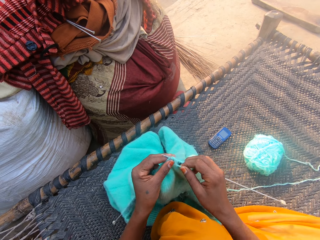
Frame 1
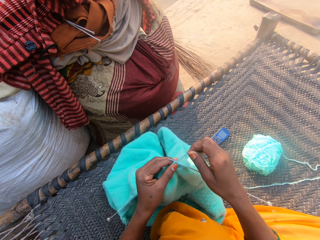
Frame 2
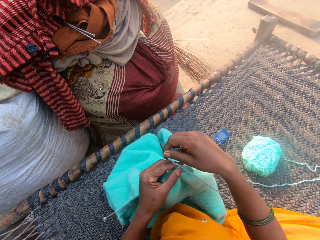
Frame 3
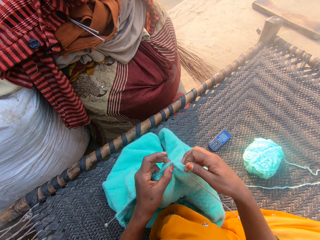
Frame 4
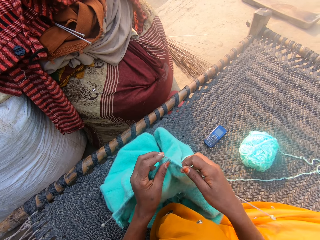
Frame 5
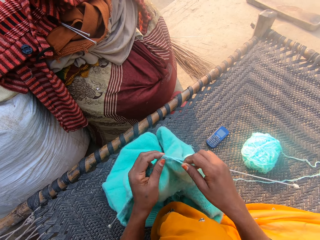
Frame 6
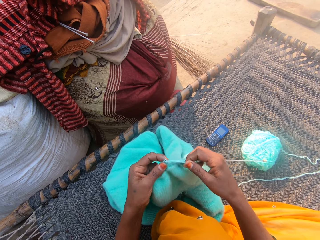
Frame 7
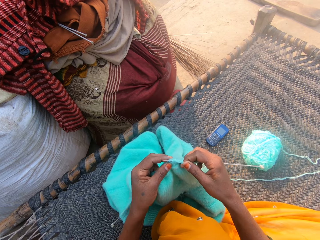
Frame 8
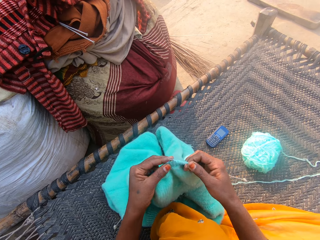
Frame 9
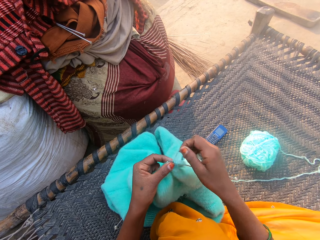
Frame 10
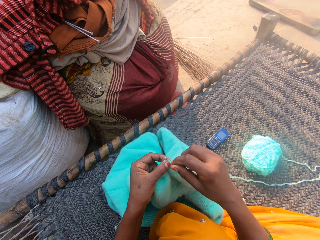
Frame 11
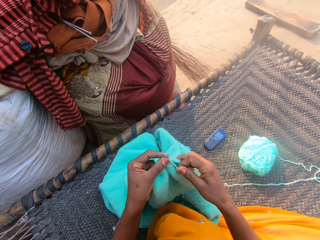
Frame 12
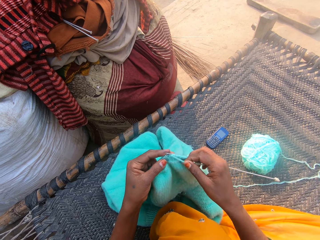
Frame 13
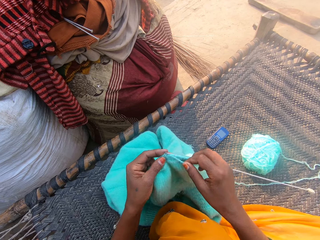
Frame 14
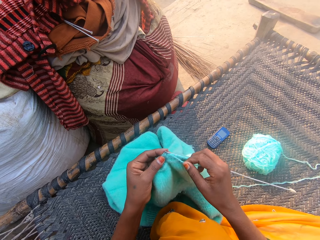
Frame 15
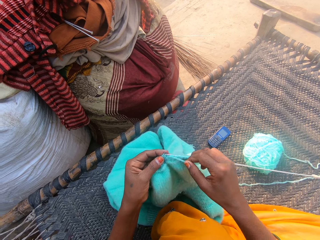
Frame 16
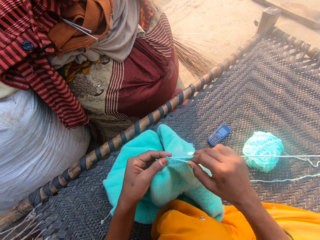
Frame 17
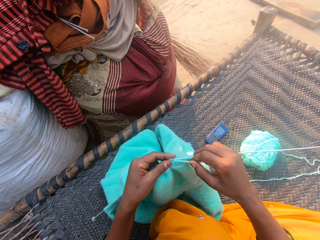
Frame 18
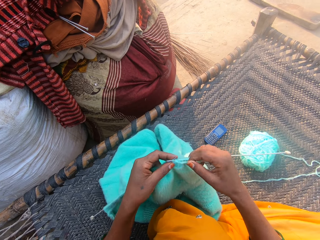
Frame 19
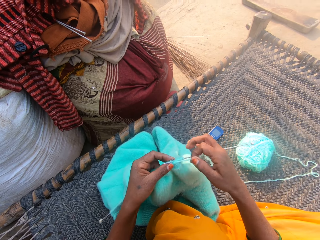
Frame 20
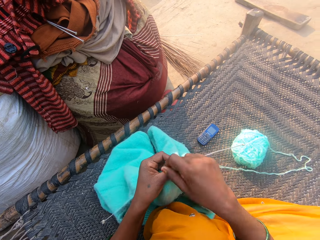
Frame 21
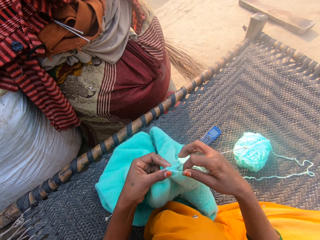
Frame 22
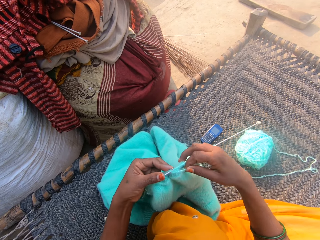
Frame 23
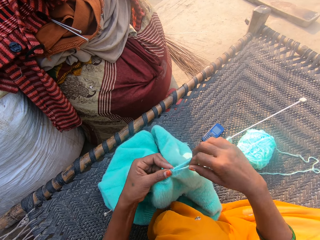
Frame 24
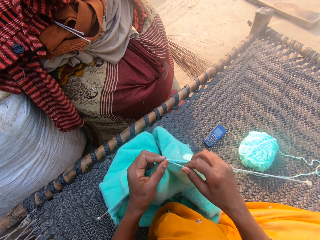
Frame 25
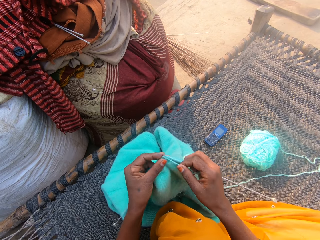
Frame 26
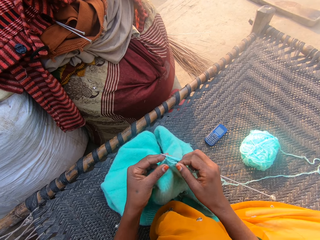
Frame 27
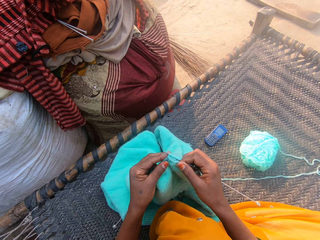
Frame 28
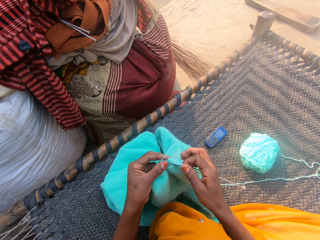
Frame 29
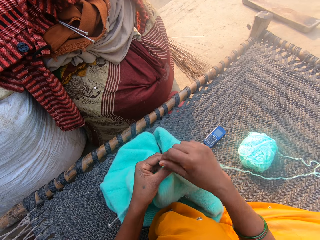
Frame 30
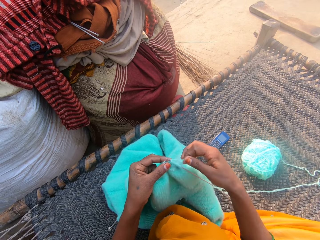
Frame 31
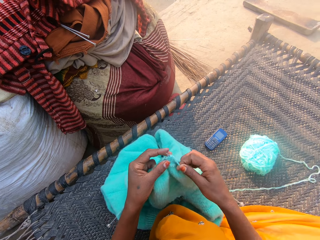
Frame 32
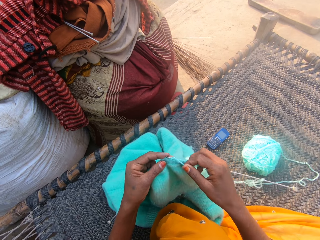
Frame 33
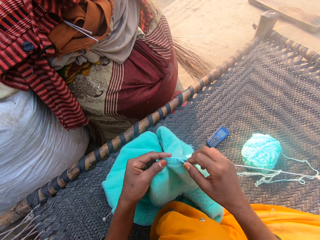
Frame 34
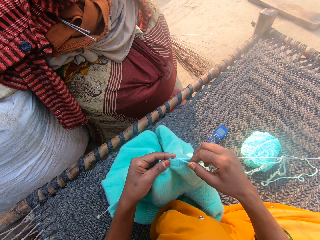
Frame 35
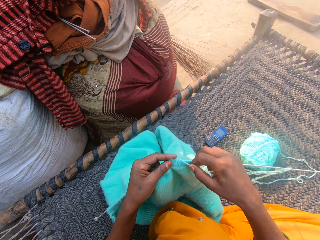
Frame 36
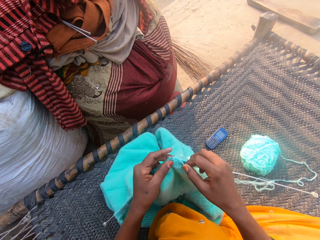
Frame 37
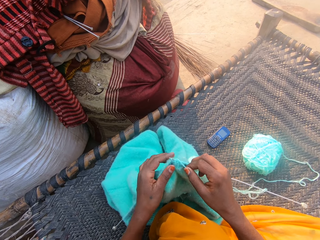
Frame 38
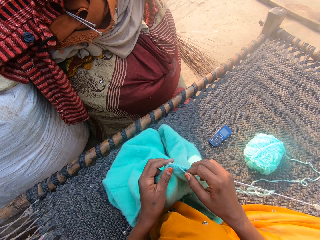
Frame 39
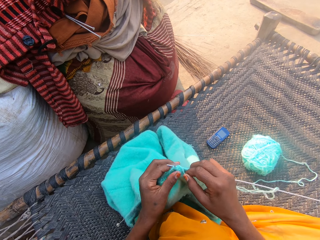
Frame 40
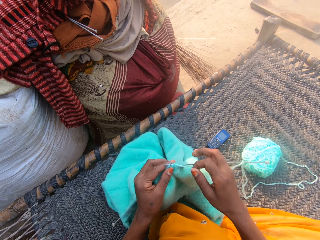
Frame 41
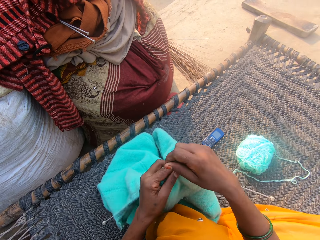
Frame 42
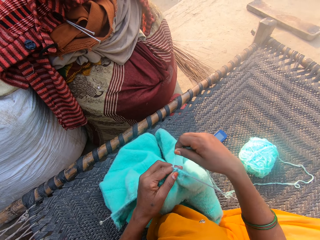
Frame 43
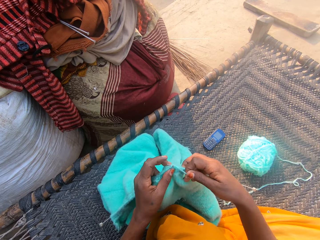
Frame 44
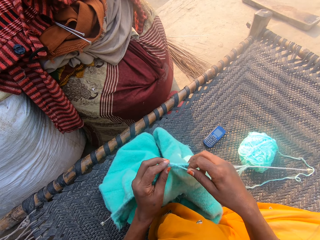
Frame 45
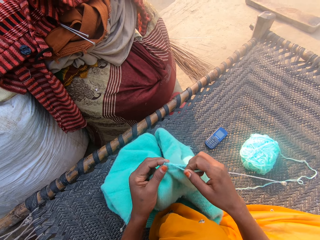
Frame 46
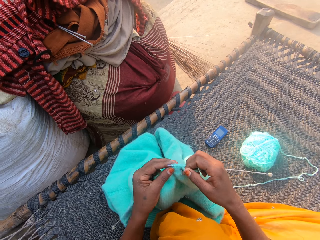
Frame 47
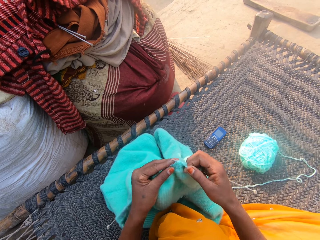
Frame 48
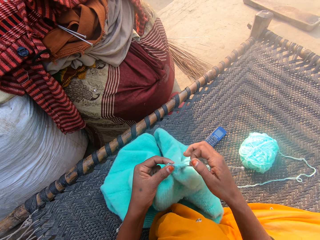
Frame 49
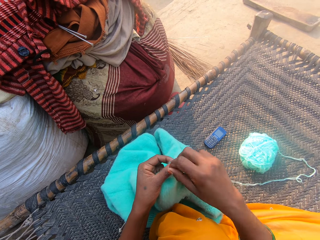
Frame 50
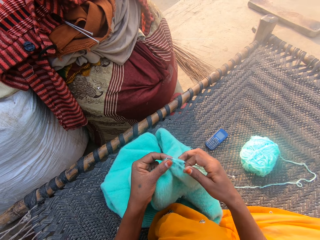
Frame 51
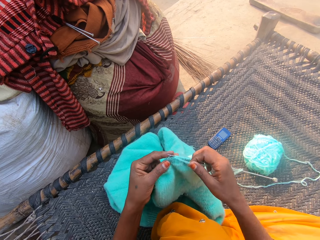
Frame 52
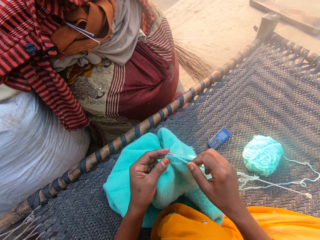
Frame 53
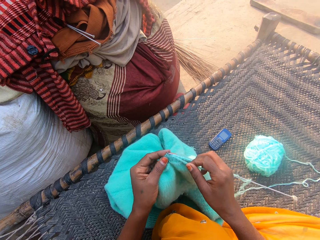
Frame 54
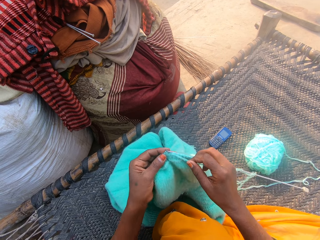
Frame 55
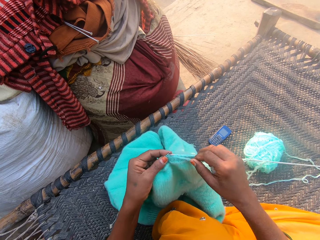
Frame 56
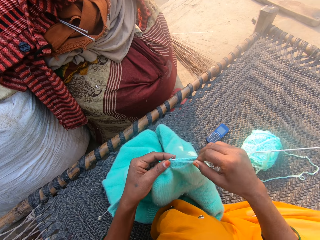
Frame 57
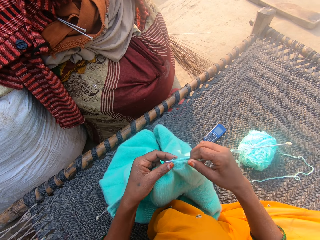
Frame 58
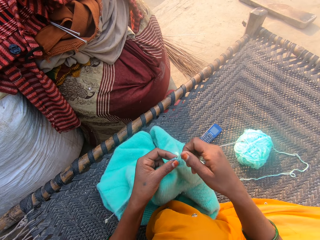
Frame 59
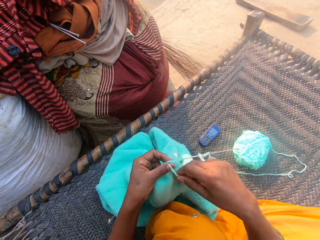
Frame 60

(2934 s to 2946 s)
The camera wearer holds the yarn in place. They knit a cloth. They hold the yarn in place. They knit the cloth. They hold the yarn in place. They knit the cloth. They hold the yarn in place. They knit the cloth.

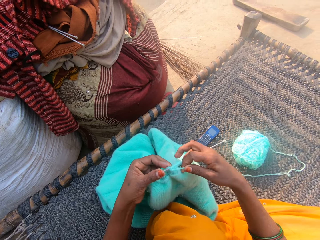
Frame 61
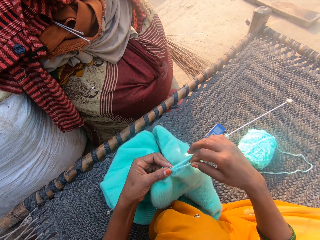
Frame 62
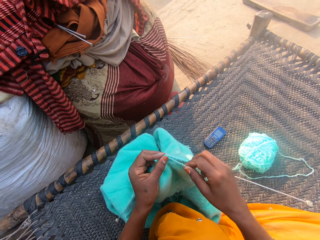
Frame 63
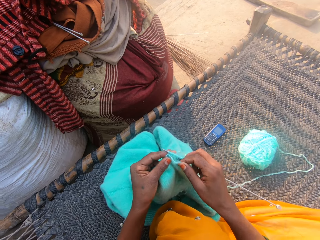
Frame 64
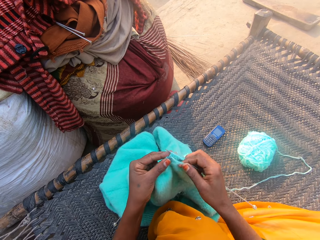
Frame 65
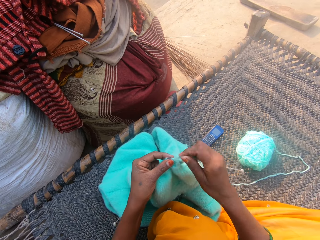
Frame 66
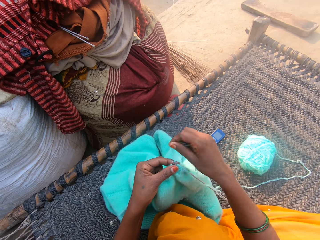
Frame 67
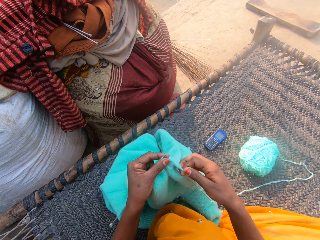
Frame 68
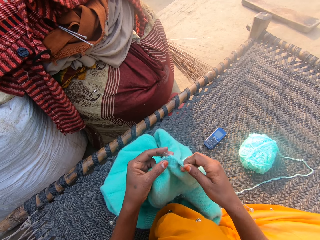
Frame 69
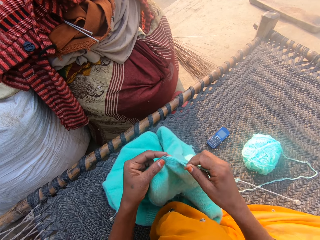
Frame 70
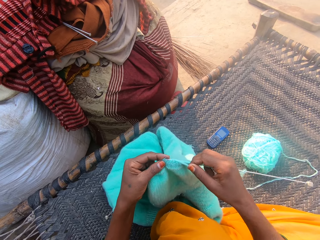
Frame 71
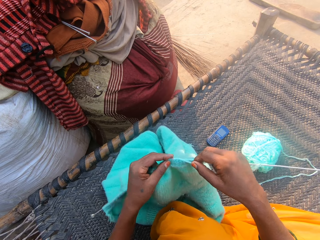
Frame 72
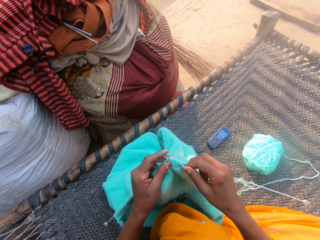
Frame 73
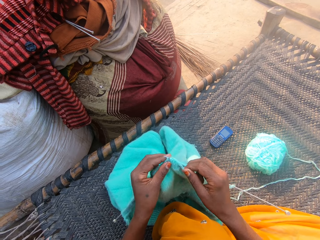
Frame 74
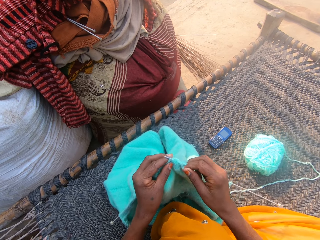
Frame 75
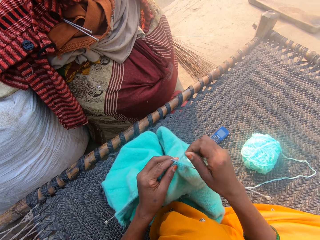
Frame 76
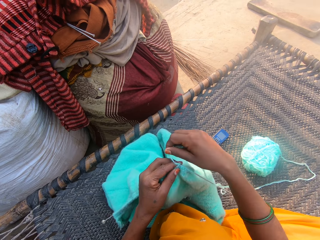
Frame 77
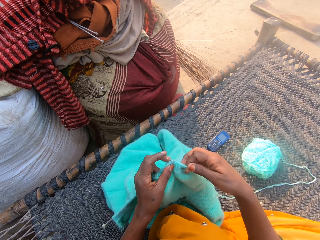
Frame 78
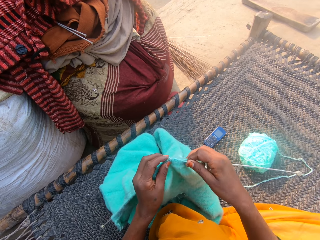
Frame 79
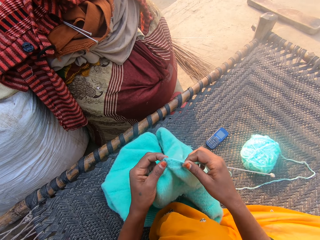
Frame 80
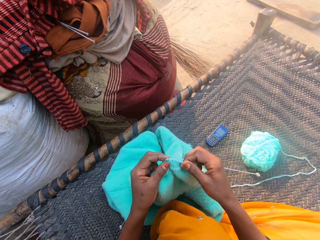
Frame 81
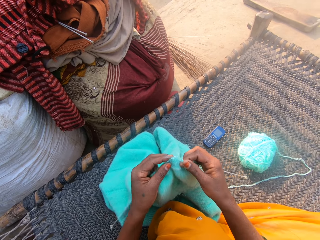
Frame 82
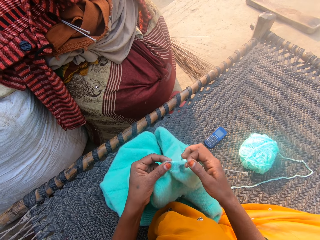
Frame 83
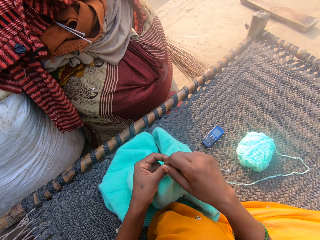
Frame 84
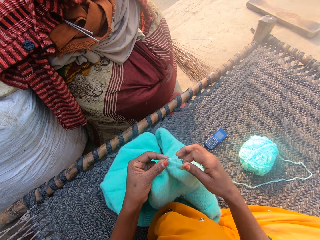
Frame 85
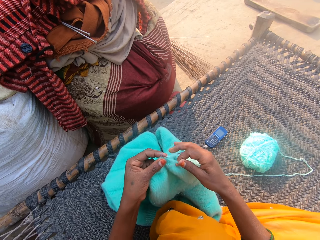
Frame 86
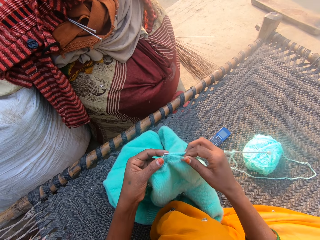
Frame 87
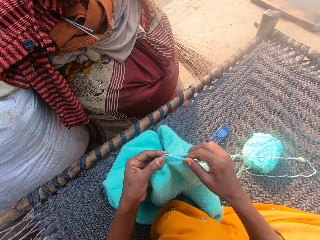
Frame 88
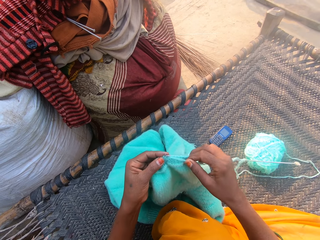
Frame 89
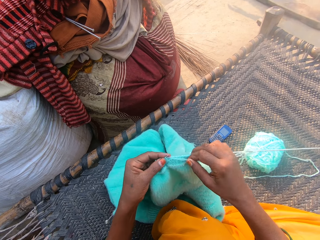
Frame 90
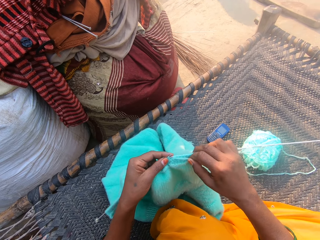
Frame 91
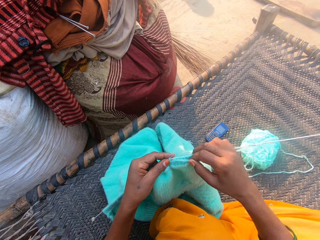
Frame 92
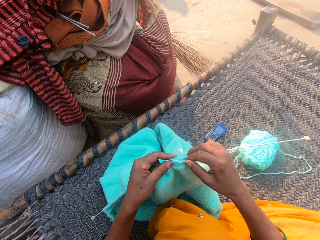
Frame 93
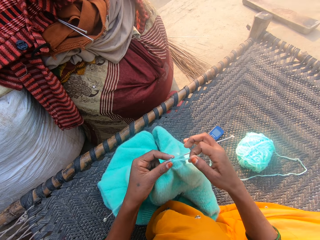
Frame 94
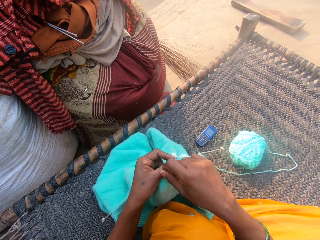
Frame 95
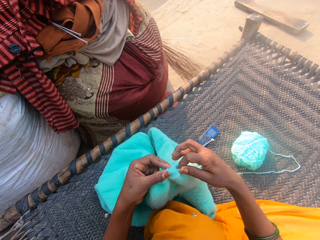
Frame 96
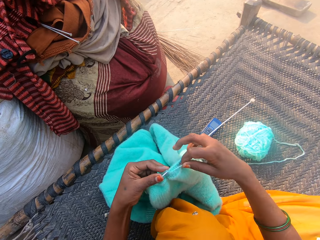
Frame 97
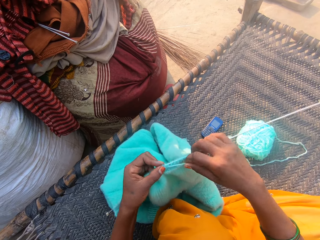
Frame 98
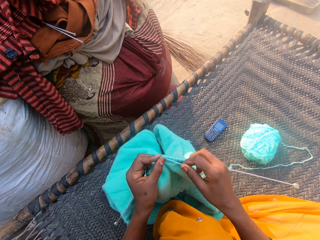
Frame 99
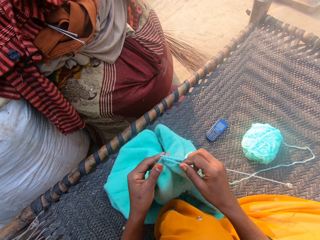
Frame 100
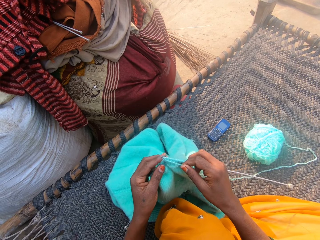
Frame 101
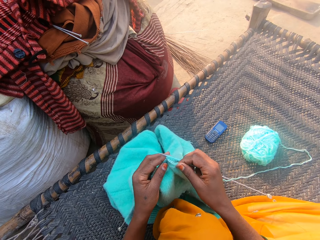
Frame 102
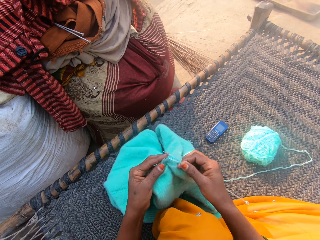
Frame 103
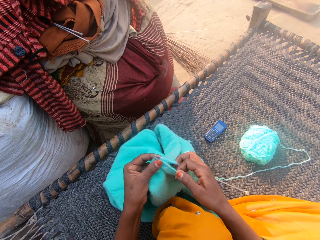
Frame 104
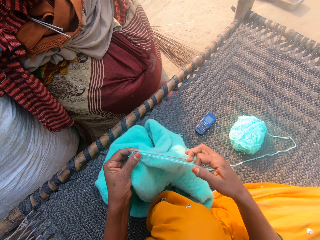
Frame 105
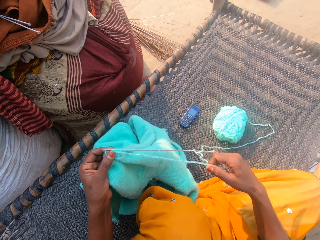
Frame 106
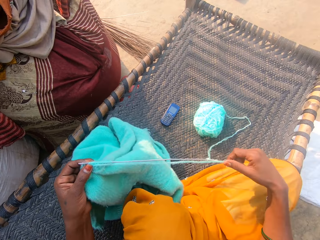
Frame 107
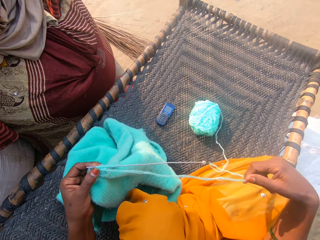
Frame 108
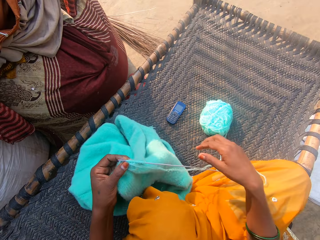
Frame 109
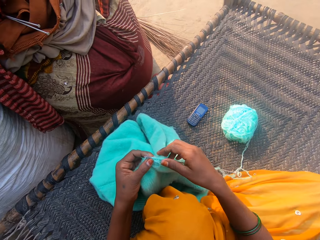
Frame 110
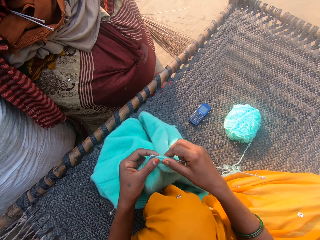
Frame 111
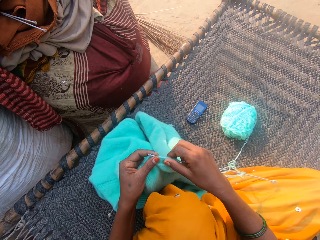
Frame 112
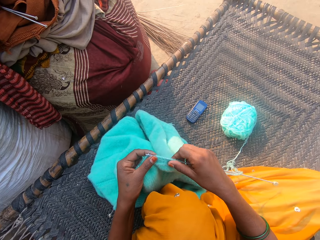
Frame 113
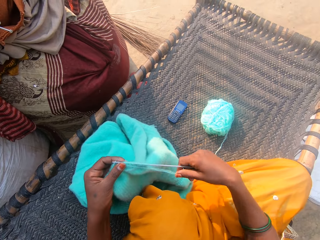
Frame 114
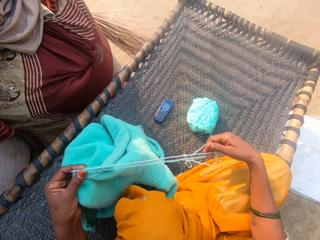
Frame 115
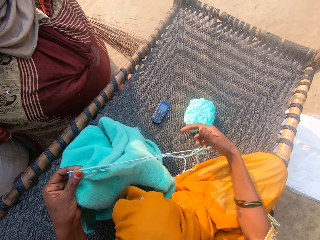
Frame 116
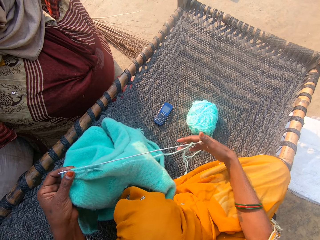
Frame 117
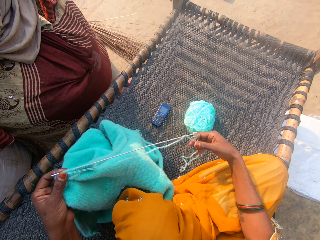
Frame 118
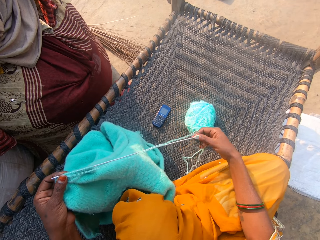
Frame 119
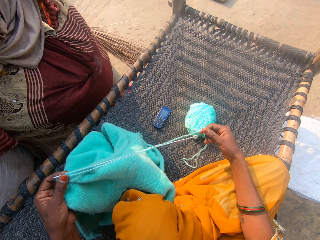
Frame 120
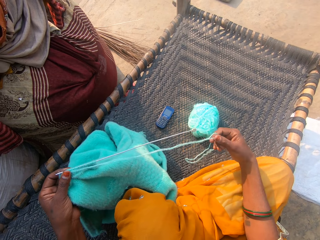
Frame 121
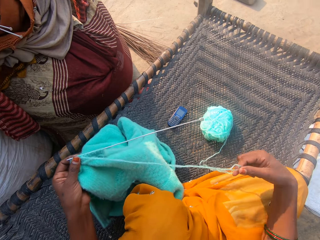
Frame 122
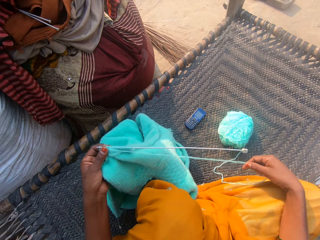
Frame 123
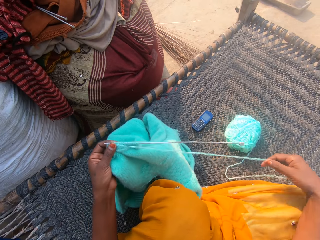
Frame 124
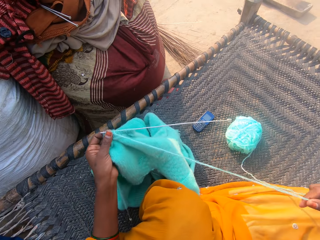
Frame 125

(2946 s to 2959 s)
The camera wearer adjusts the wool with her right hand. She pulls a string.
